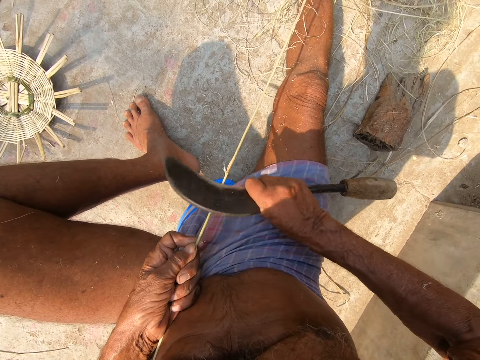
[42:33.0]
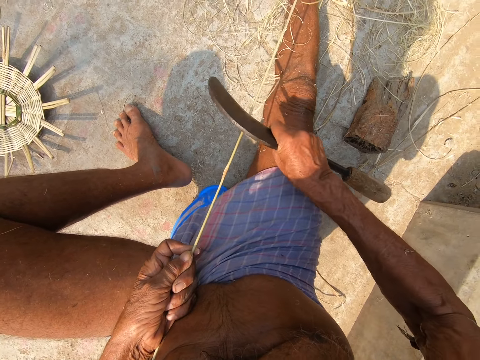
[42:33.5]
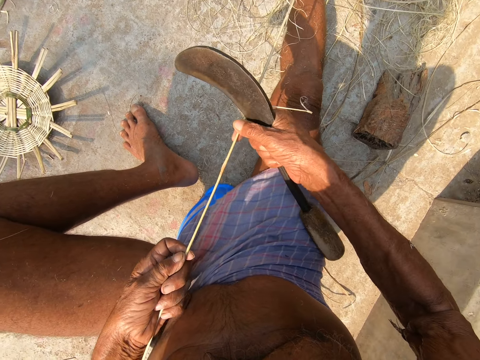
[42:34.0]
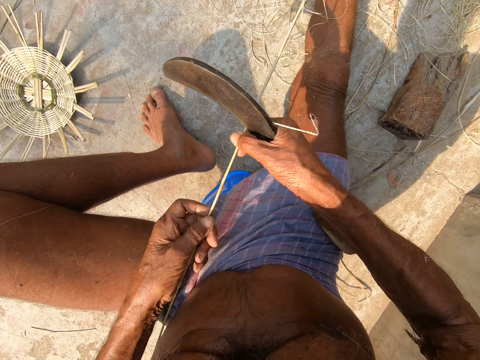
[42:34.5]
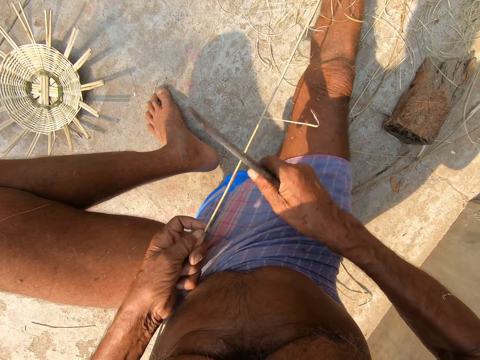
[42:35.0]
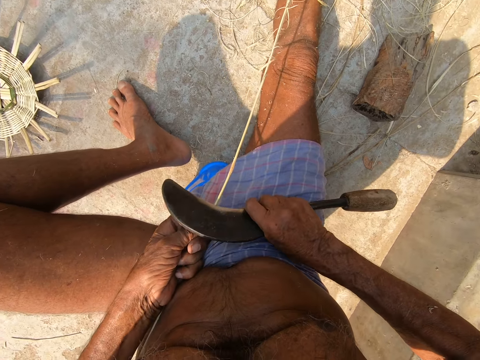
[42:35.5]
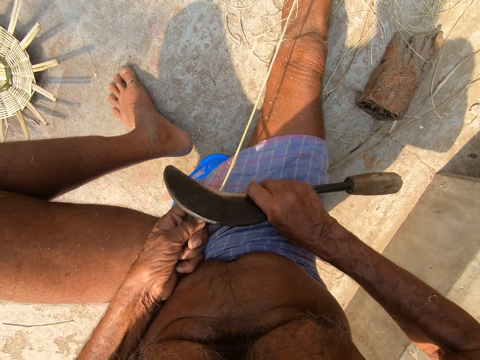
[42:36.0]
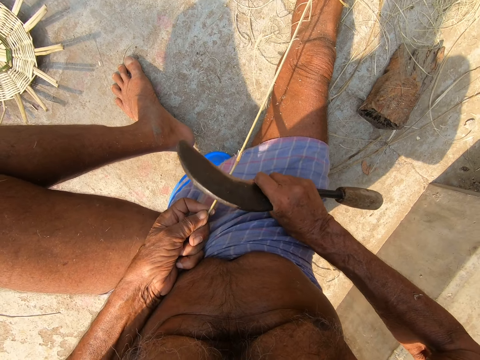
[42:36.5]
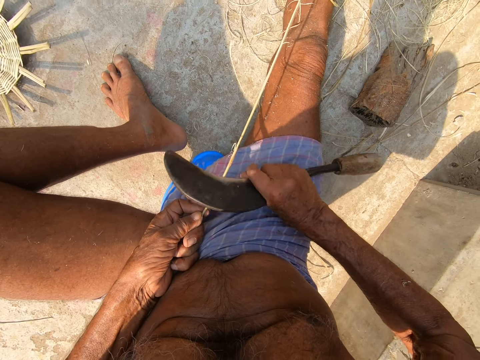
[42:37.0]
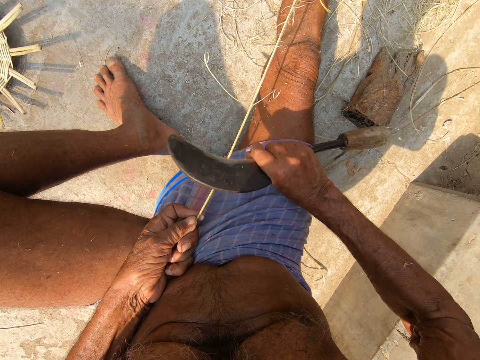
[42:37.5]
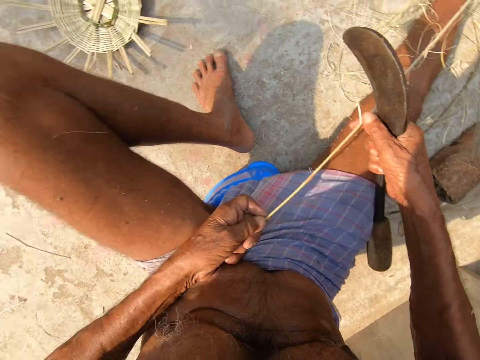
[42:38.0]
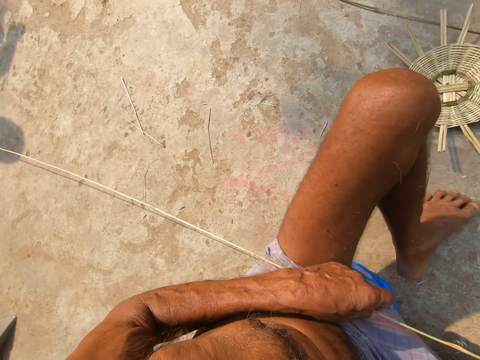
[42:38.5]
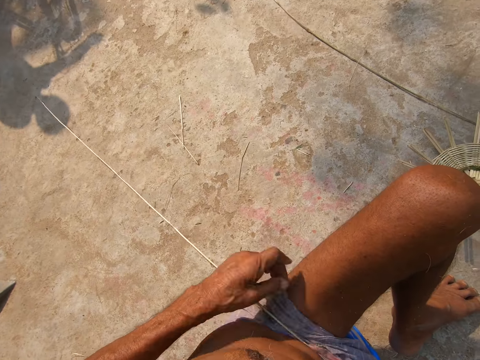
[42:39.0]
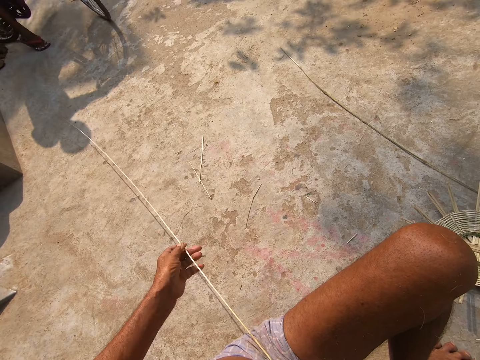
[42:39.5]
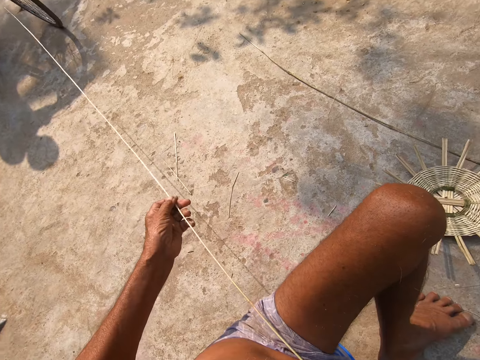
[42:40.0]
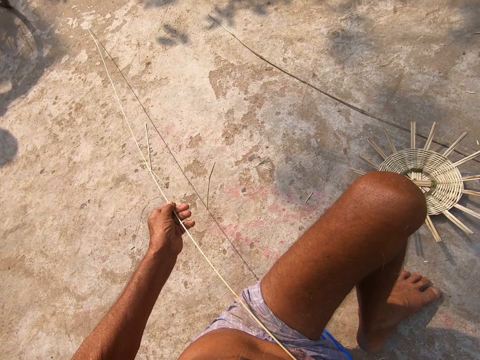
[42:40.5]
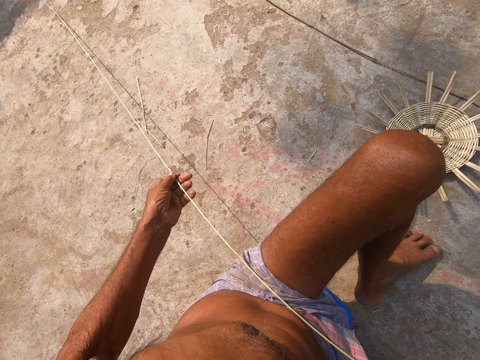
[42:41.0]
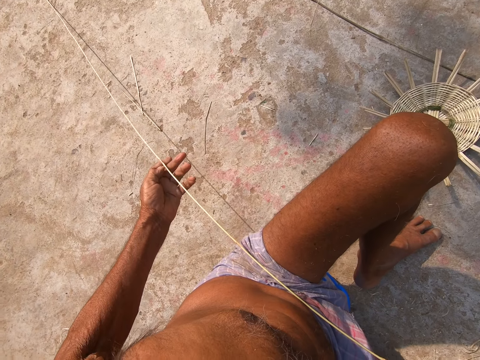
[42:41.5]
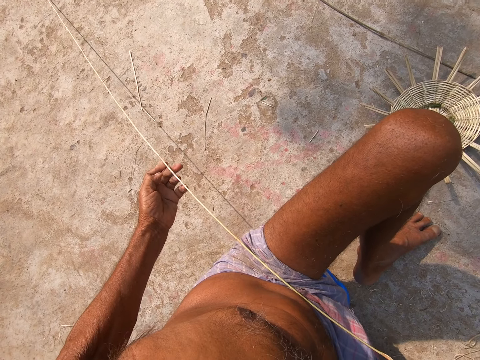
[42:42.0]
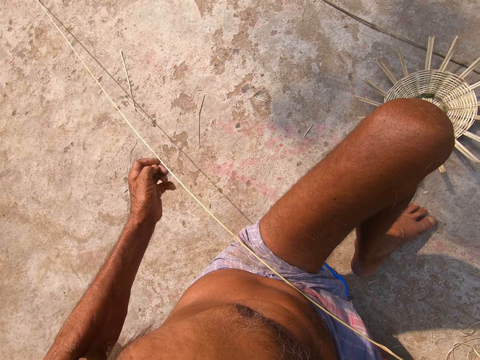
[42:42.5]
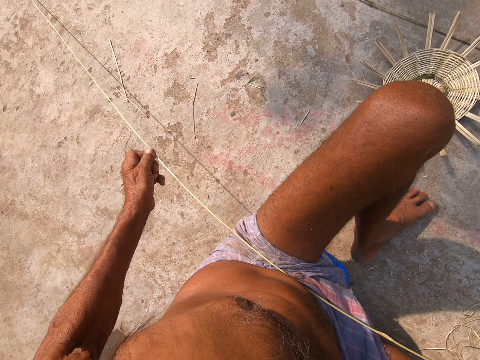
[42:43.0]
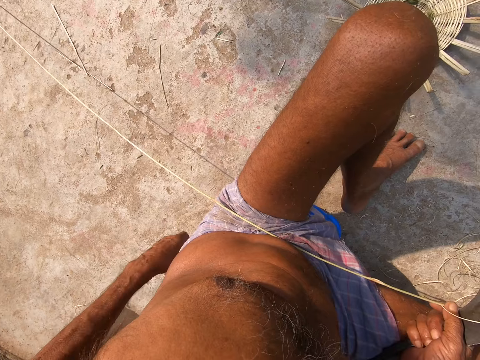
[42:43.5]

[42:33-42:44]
The camera wearer interacts with a boy. He converses with the boy. He adjusts the twig with his left hand.

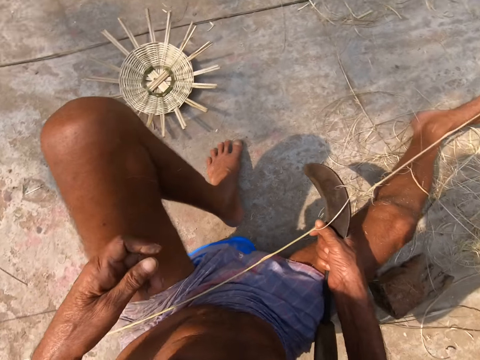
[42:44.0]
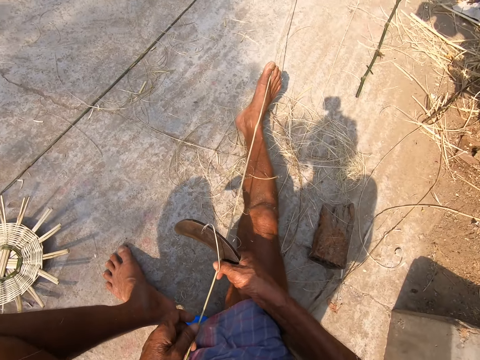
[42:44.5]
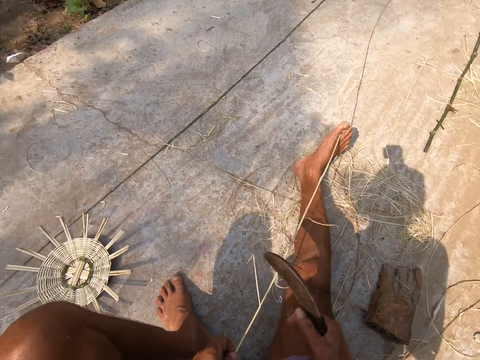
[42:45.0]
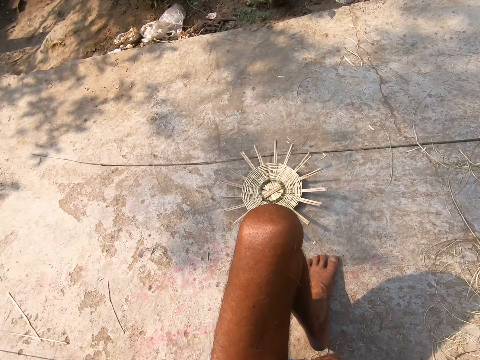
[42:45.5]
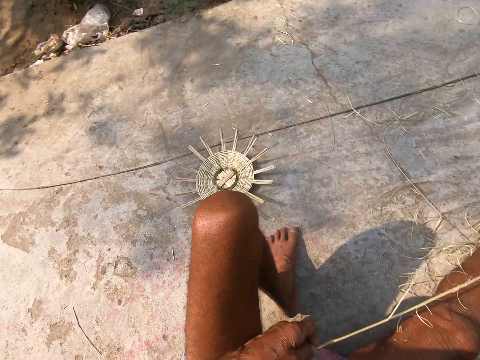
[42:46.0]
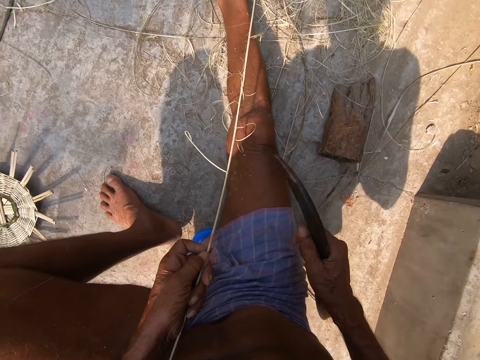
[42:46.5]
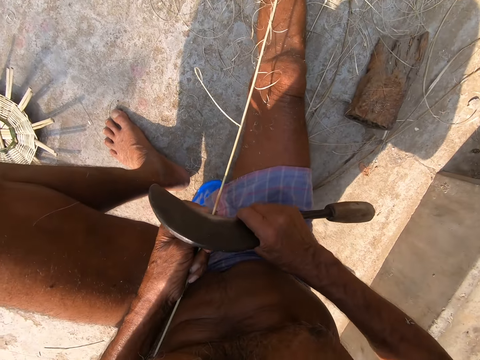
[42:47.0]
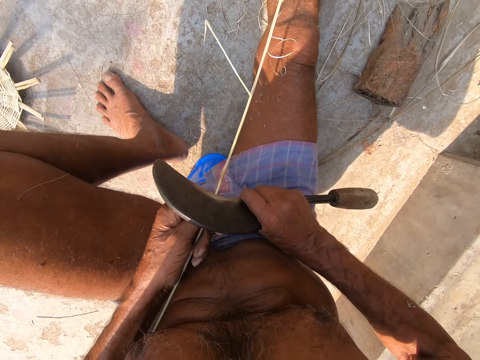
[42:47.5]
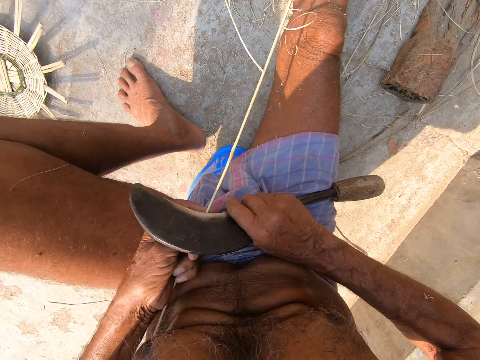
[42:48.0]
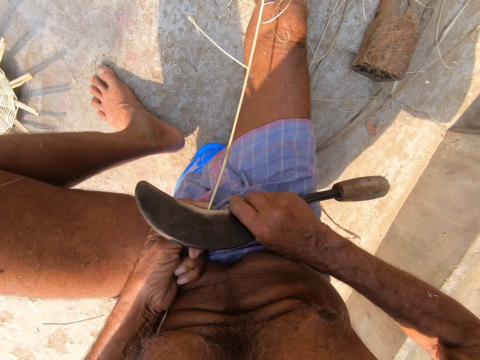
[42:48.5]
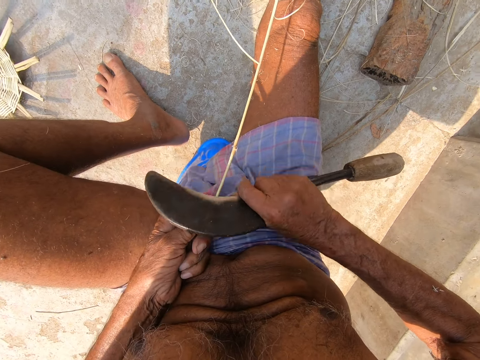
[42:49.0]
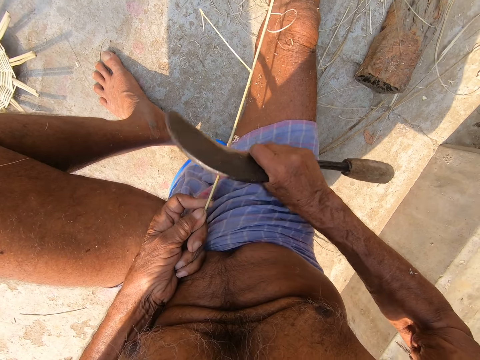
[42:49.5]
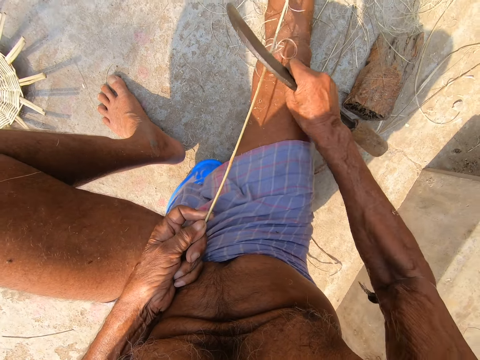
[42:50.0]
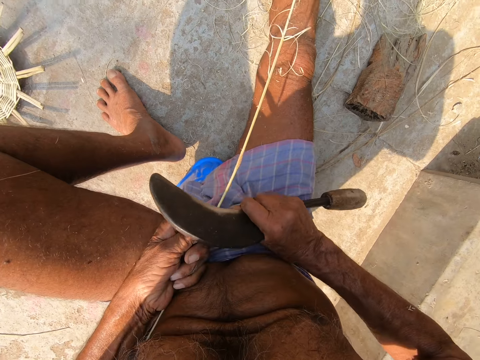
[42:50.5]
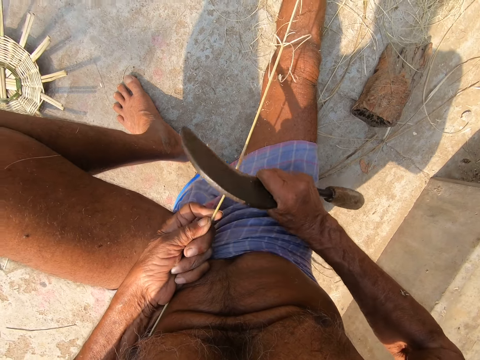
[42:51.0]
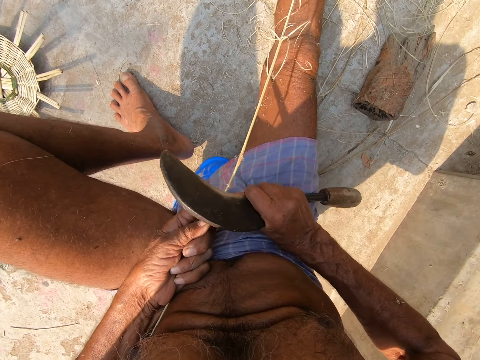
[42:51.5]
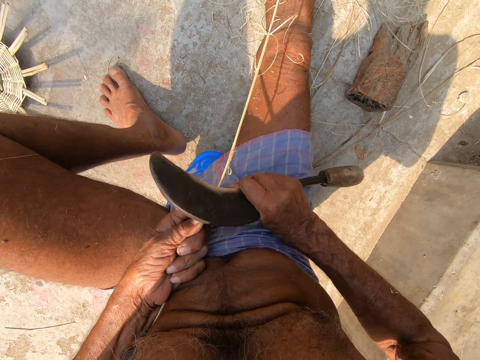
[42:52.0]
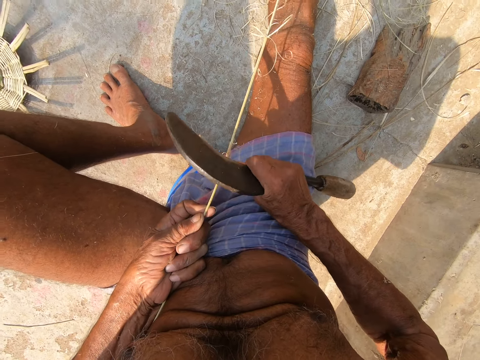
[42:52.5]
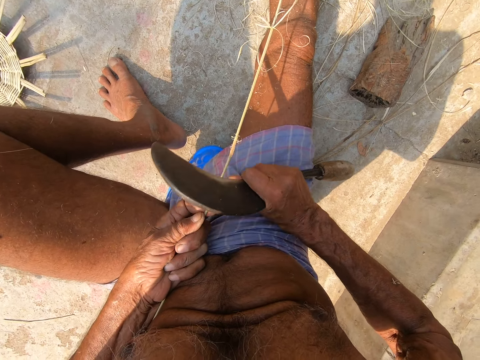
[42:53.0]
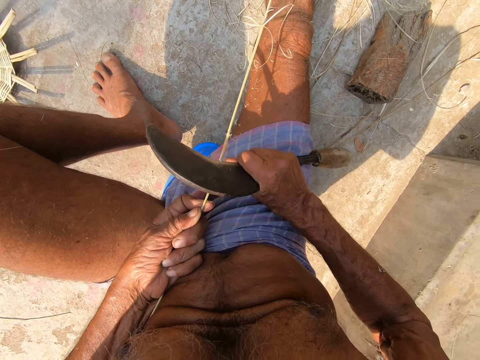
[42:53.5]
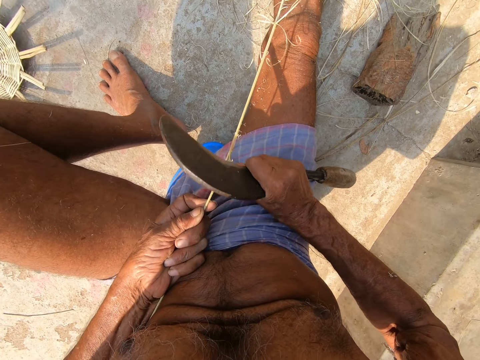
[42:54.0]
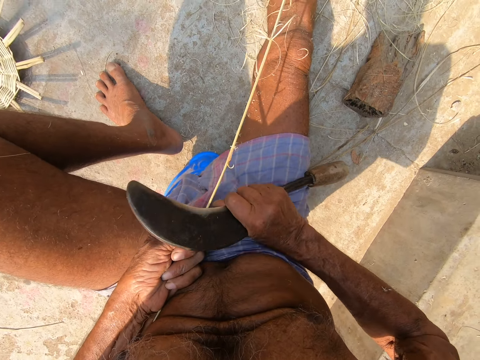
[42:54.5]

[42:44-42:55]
The camera wearer peels the twig in his left hand with the hook knife in his right hand. He sharpens a stick. He sharpens it again.

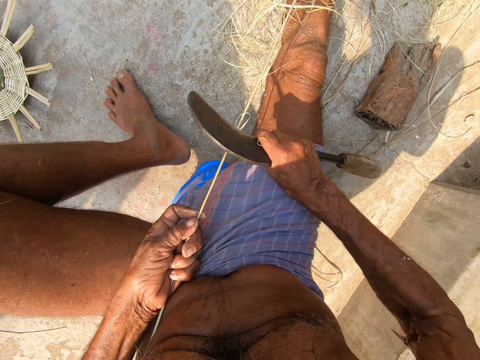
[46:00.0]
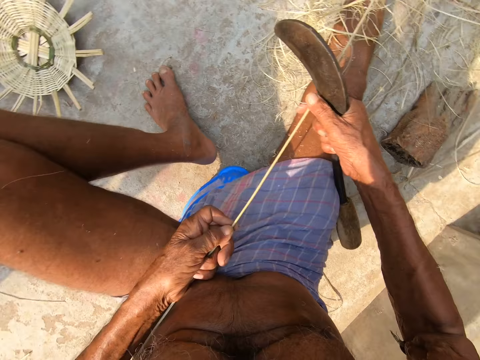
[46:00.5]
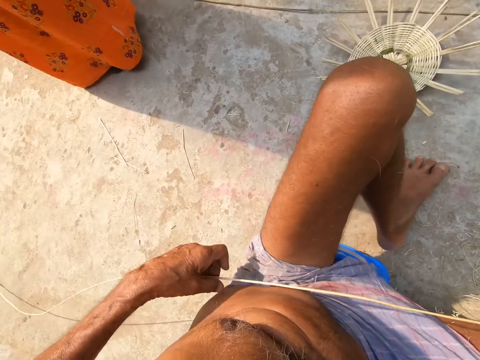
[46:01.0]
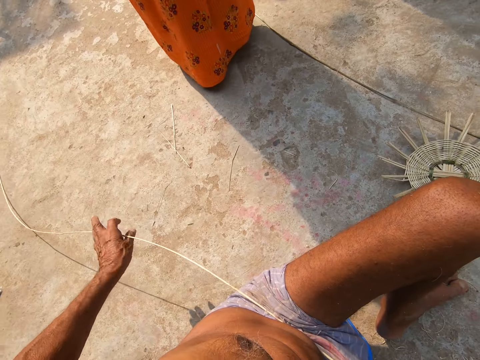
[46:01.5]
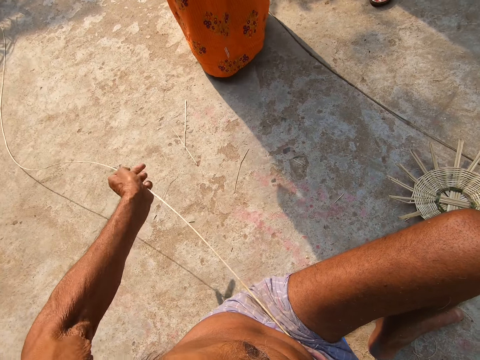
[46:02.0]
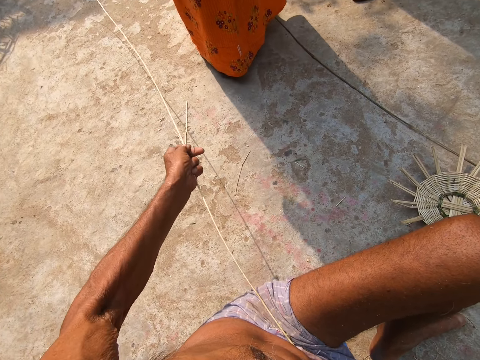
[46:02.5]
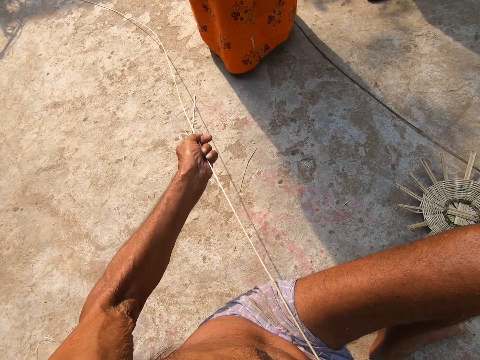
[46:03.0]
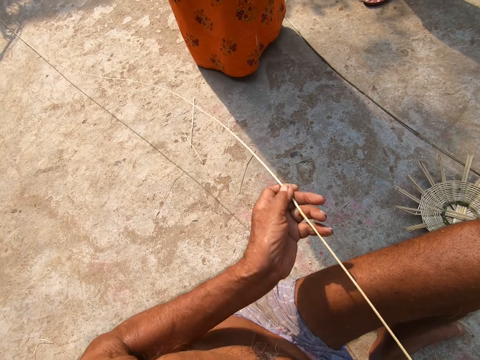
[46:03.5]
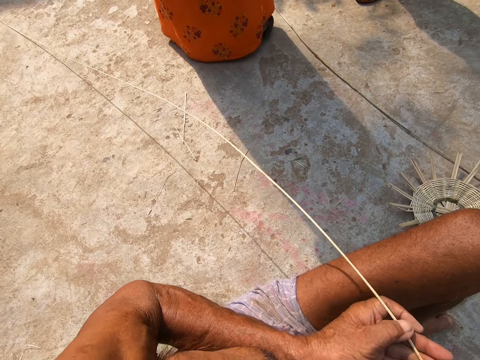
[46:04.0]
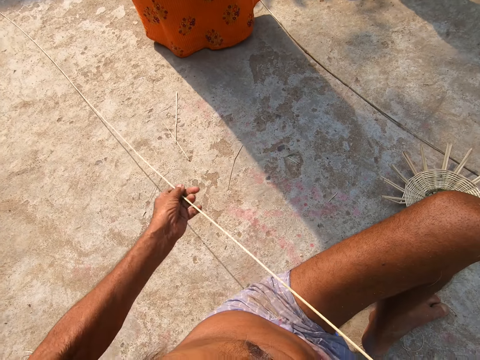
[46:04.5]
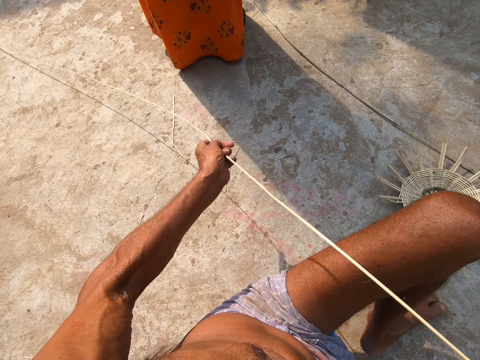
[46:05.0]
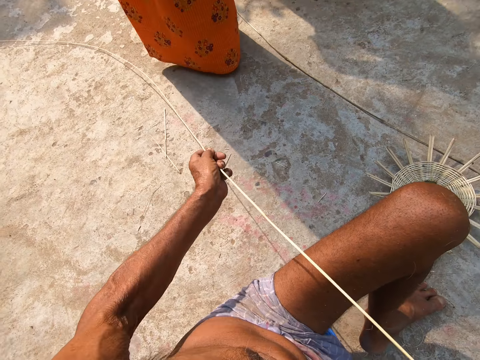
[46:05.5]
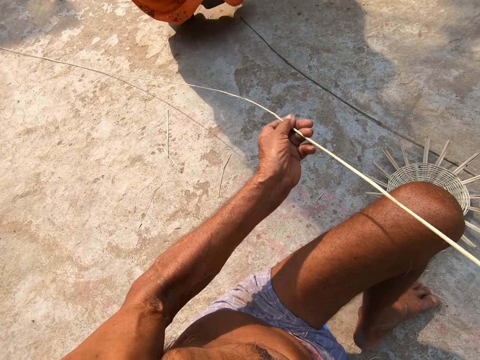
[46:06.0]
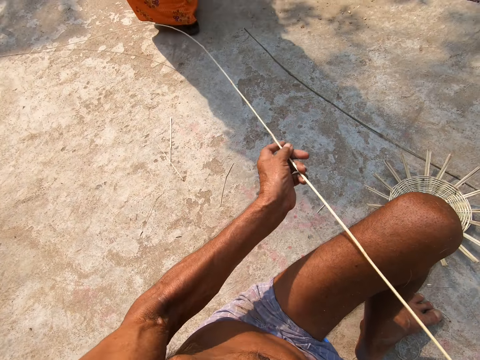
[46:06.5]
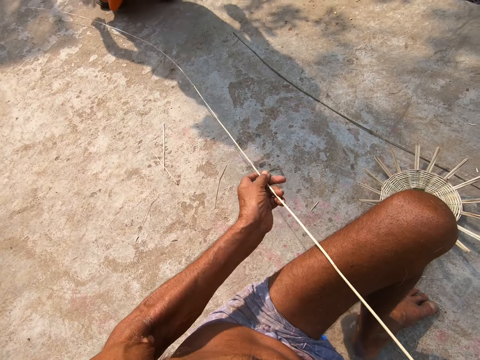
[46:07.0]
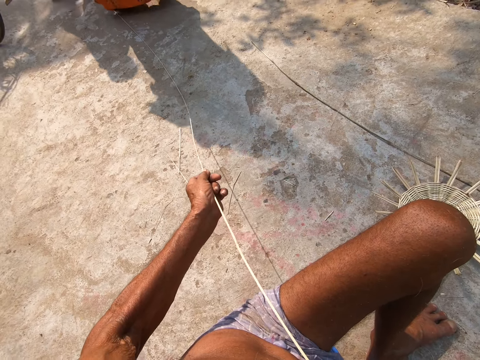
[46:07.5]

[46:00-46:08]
The camera wearer holds the bamboo strip with his right hand. He adjusts the bamboo strip with his left hand. He moves the bamboo strip with his left hand. He adjusts the bamboo strip with his left hand.
